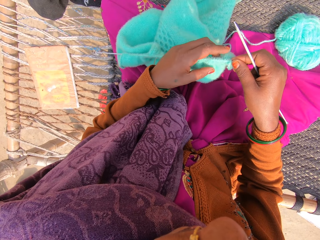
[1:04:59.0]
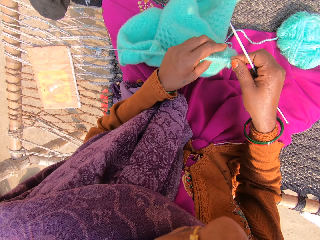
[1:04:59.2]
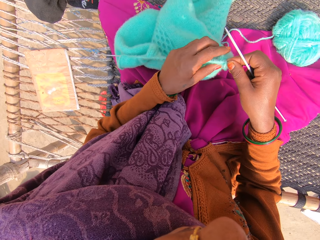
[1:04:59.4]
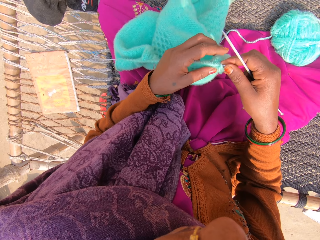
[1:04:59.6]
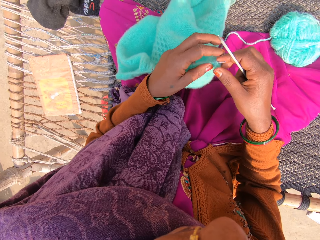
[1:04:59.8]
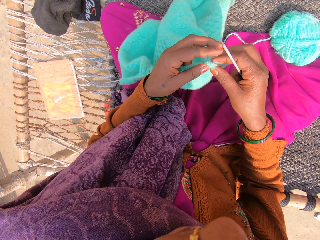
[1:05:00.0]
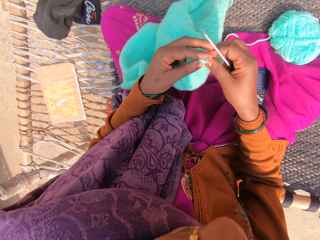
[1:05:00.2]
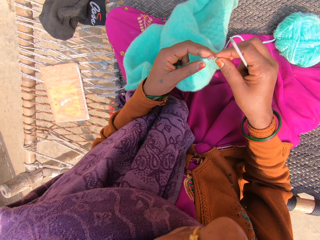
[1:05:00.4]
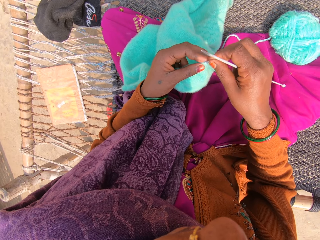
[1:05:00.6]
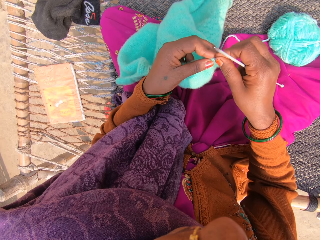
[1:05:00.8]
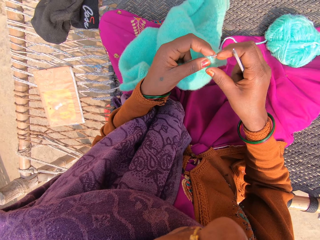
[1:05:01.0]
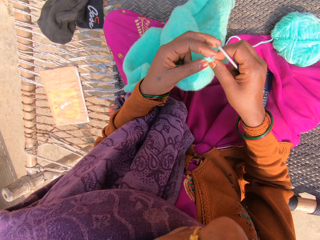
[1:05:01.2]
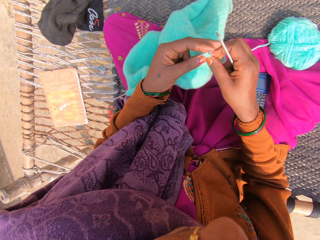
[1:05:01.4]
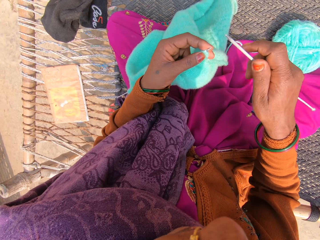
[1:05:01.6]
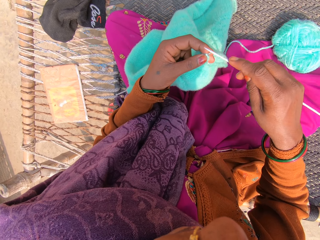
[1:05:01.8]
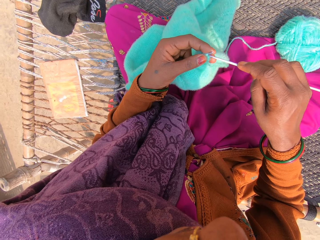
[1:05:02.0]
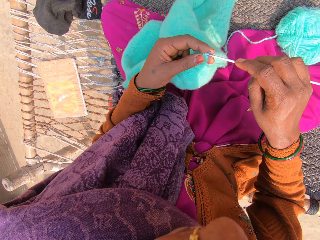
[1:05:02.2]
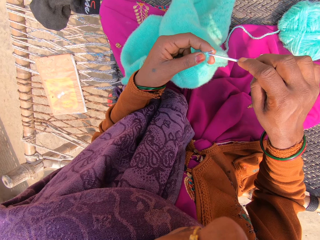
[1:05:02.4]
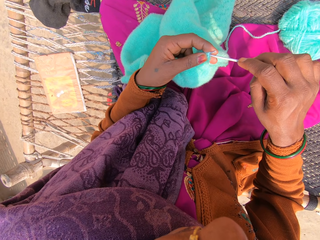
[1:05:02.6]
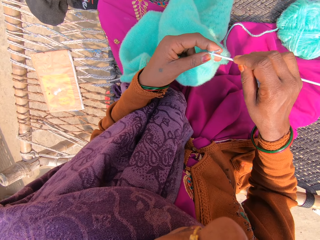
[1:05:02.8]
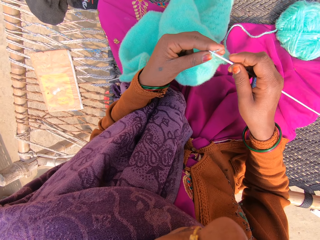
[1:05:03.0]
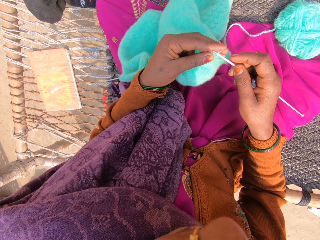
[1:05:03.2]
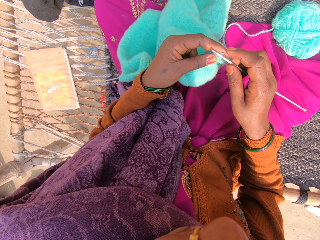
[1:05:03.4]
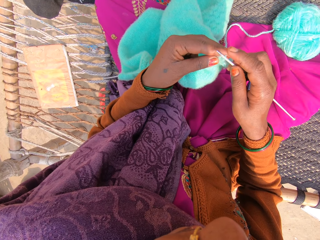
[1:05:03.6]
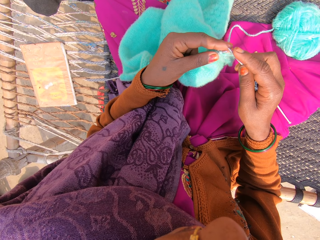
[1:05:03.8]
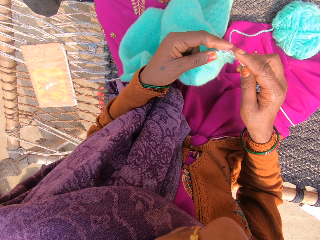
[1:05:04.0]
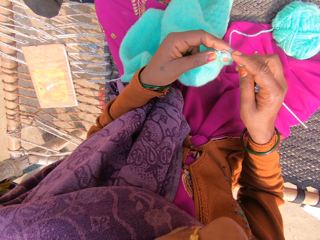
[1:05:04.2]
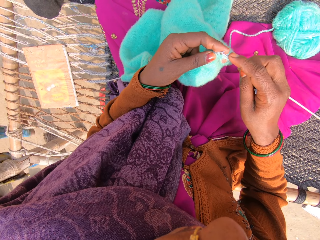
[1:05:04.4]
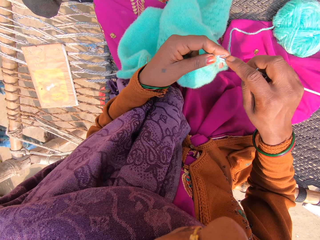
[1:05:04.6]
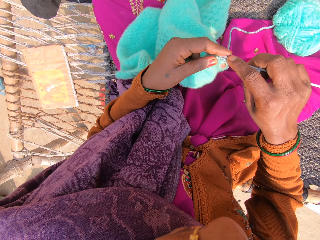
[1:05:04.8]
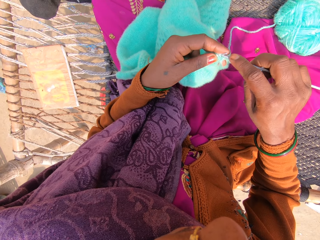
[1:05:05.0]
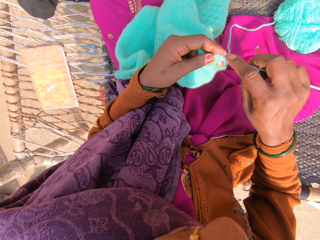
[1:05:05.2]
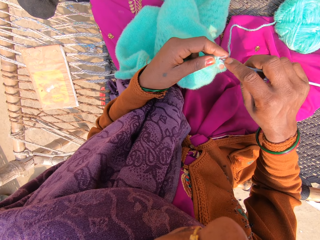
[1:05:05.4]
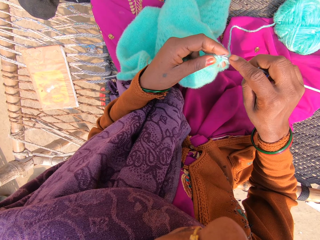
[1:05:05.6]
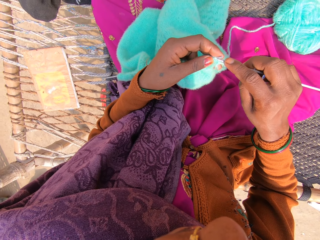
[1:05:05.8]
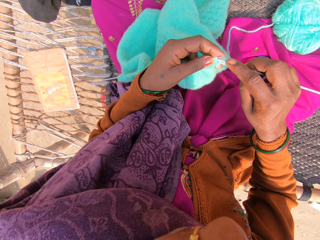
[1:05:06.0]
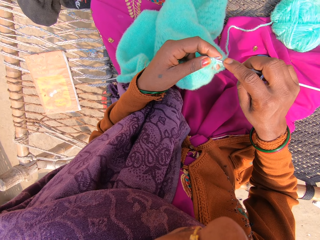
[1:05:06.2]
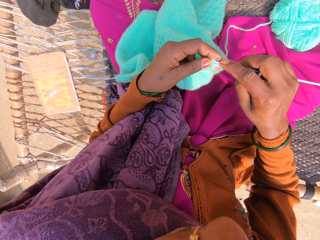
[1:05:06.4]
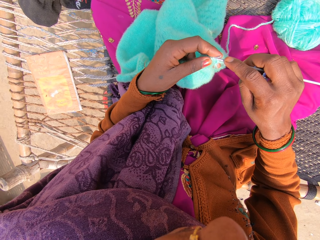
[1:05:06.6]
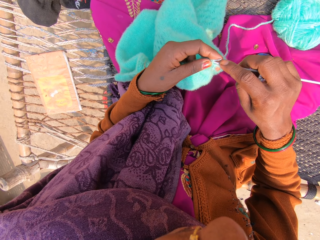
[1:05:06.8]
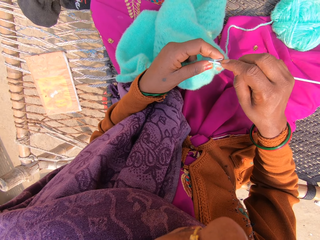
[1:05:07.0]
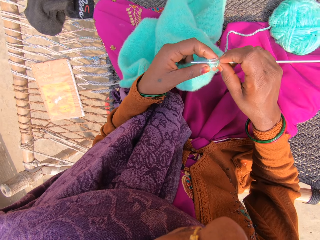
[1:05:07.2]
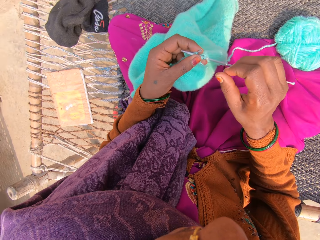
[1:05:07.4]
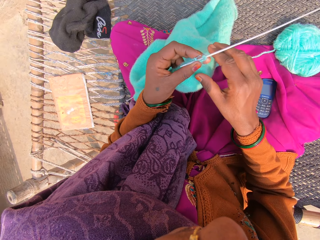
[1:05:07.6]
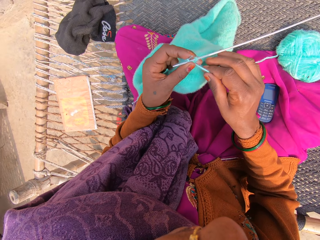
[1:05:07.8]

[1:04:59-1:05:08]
The camera wearer knits the shawl with the knitting needles and the yarn.

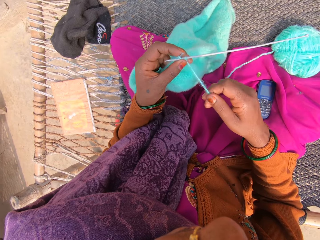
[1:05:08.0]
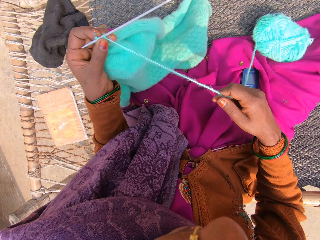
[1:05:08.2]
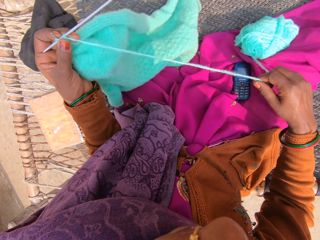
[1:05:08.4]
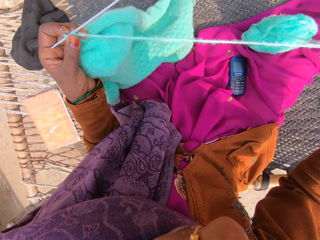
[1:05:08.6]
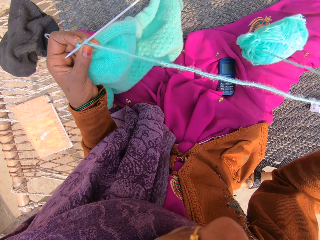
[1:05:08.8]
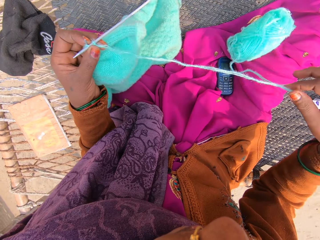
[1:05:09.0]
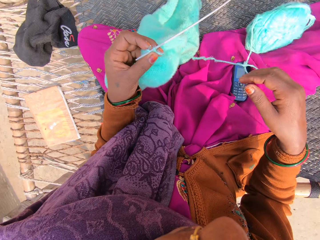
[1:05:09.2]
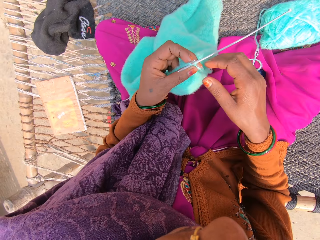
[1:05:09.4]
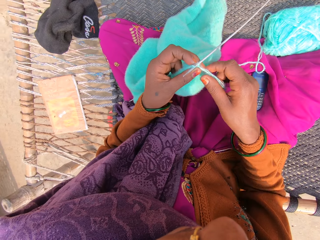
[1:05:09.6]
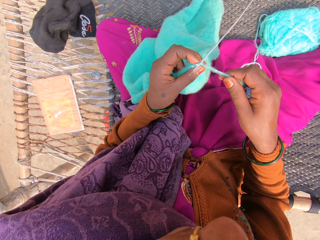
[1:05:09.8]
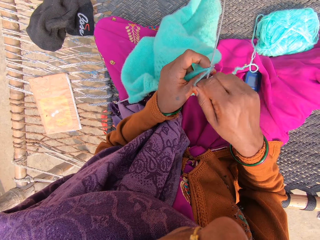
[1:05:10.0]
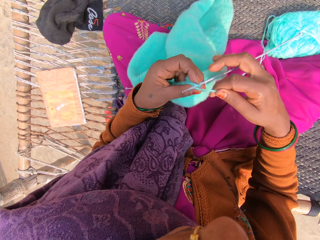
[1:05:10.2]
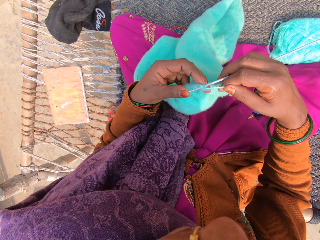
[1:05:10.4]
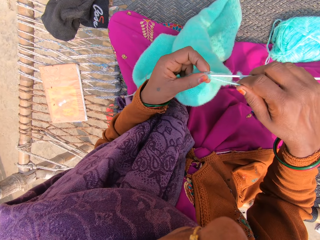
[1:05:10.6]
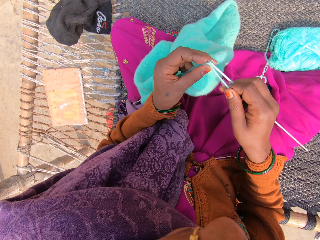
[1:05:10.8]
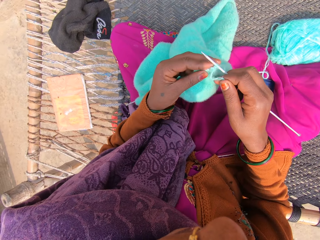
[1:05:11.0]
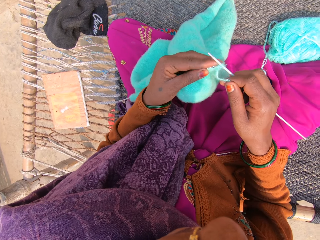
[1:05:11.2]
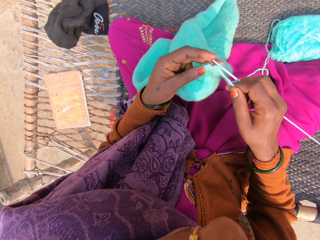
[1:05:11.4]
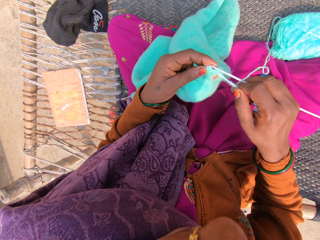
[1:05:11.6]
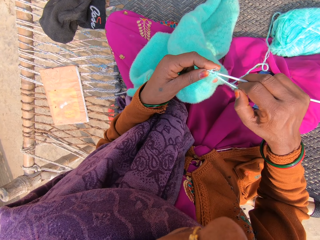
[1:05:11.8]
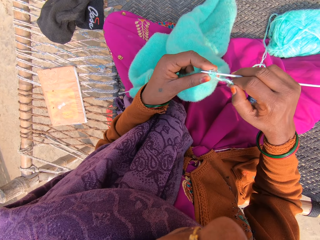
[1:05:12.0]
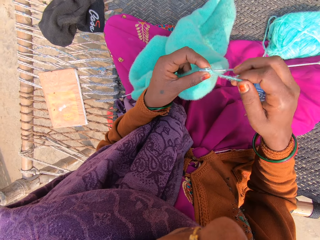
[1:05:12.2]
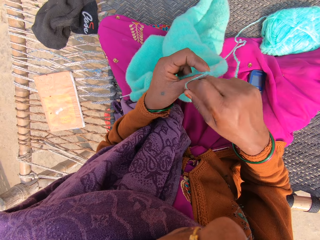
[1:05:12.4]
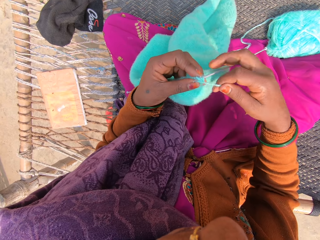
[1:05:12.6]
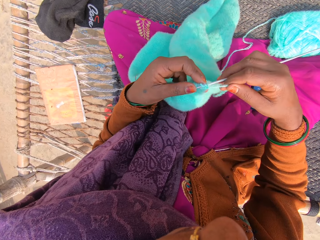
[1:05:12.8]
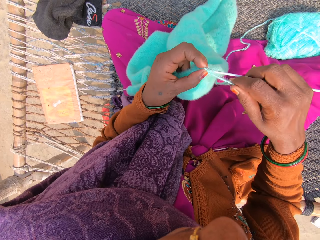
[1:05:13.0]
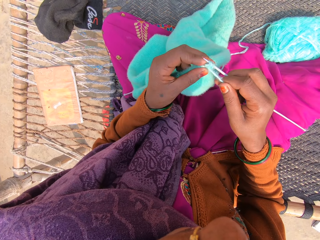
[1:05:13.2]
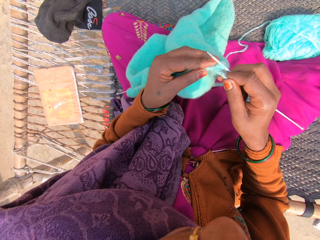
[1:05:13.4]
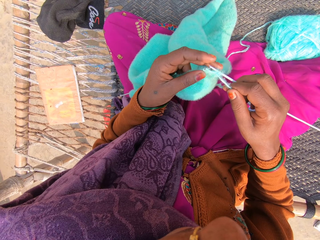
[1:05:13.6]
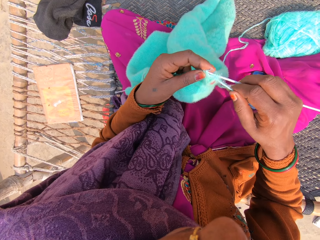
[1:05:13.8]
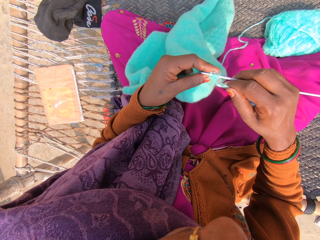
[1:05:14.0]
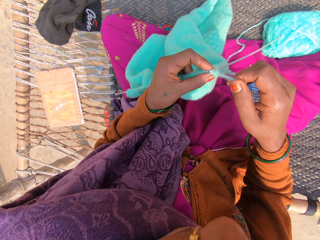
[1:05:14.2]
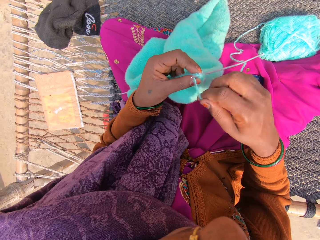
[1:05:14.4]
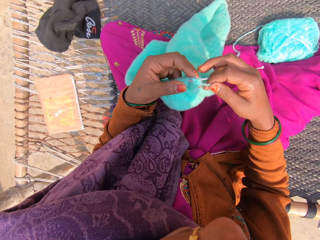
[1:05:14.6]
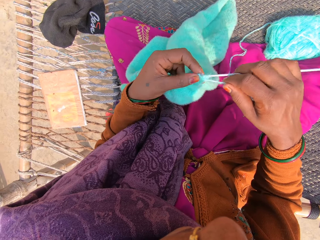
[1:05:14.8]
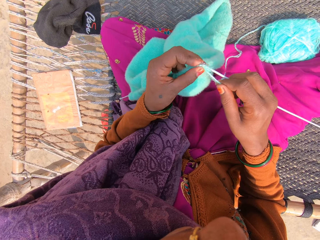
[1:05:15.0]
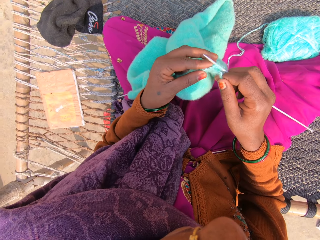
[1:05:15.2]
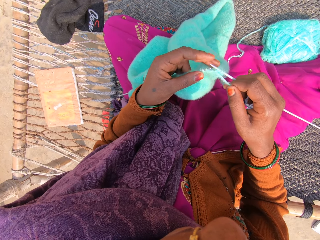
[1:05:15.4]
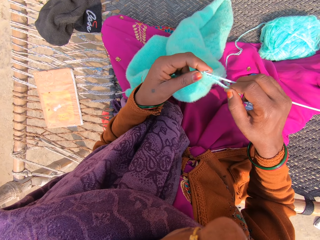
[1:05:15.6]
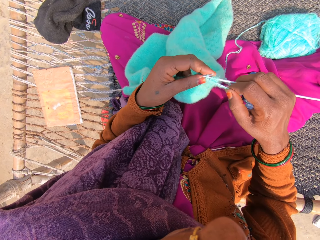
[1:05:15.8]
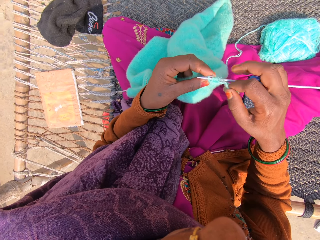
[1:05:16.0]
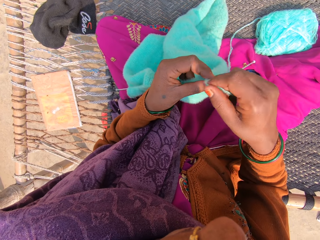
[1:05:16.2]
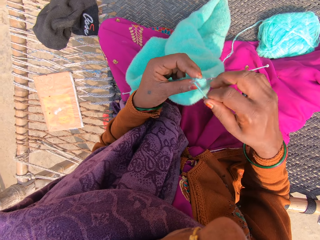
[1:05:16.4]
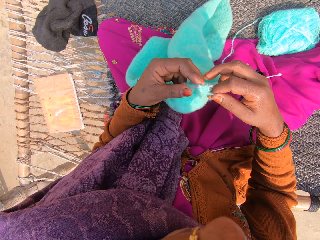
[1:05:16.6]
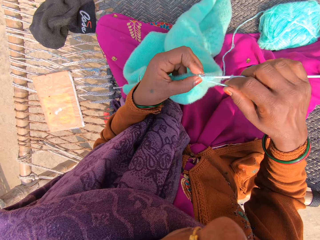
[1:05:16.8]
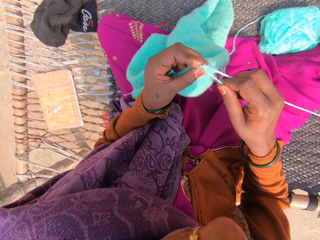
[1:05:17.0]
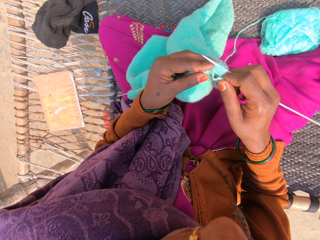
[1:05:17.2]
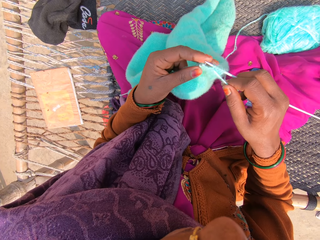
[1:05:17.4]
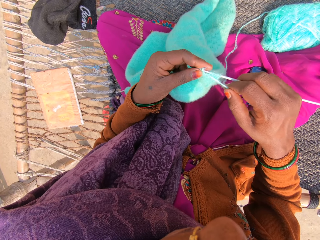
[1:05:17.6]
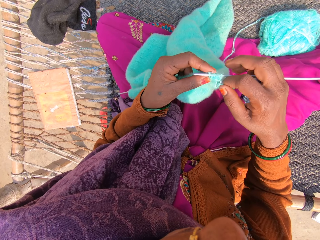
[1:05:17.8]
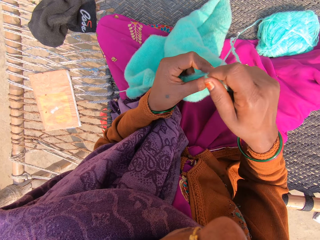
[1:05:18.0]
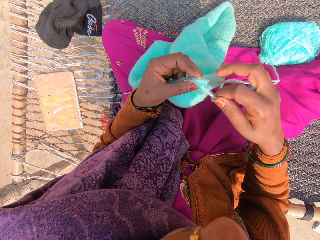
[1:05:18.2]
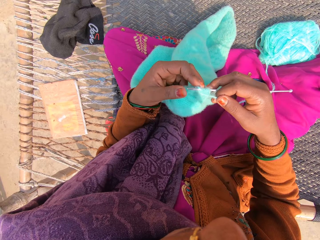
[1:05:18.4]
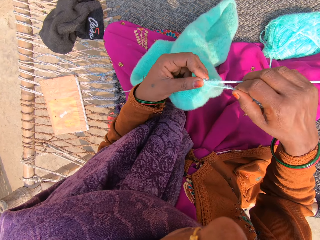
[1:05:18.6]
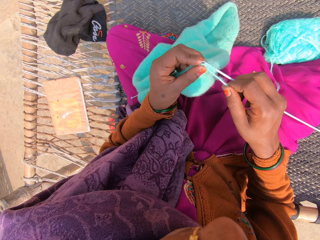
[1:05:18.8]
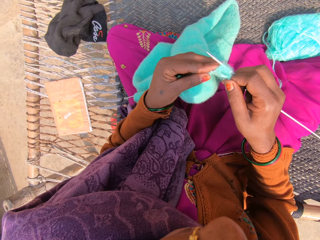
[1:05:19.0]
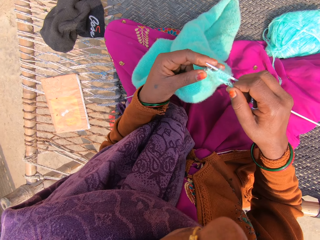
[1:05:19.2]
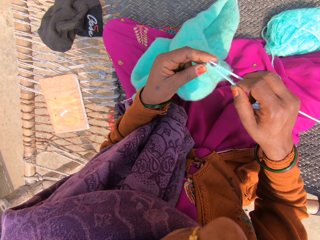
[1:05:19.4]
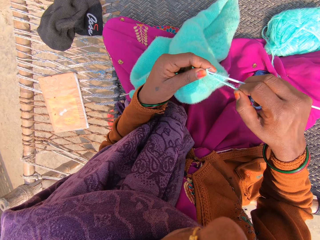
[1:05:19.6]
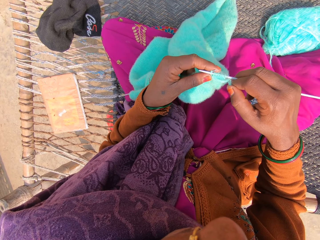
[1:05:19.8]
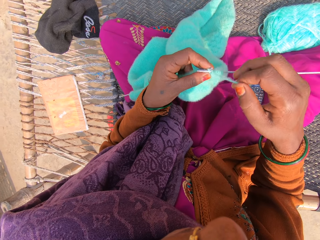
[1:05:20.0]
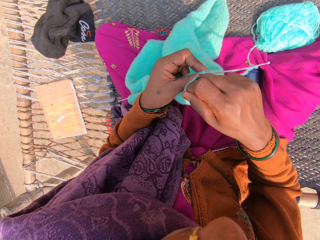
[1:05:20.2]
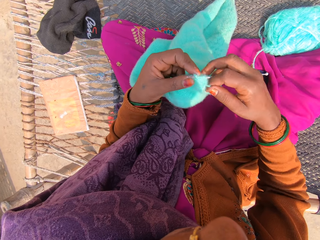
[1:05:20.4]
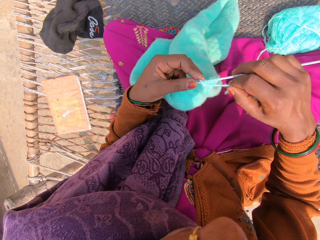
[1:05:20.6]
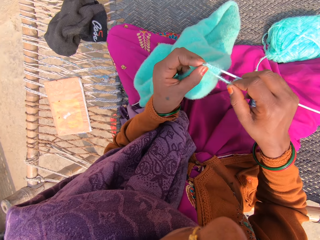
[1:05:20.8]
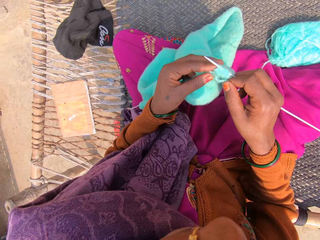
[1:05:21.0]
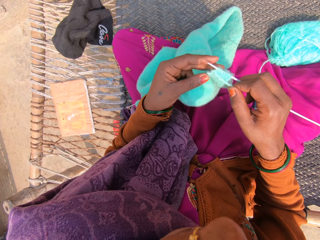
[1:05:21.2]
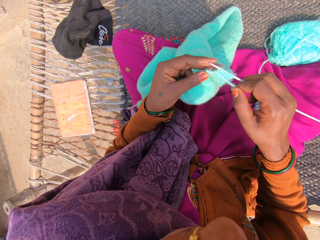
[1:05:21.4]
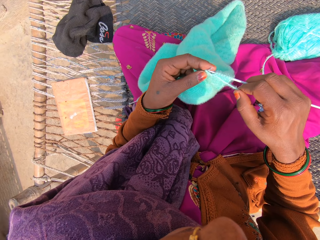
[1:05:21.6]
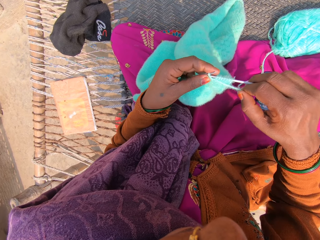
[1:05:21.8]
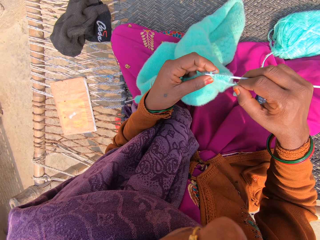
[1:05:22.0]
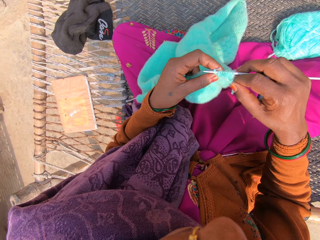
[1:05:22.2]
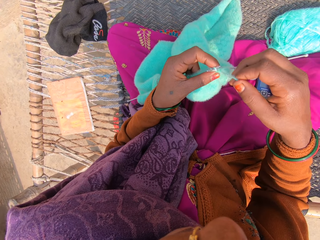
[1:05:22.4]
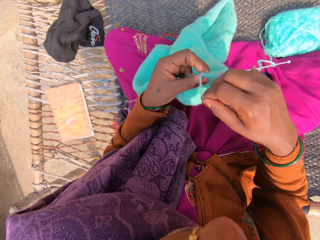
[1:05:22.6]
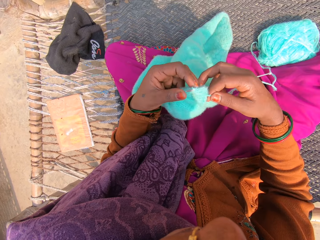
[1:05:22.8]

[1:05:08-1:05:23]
The camera wearer stretches the yarn with her right hand. She knits the shawl with the knitting needles and the yarn. She puts knitting thread over the knitting needle. She knits a garment using the knitting needles. She puts the knitting thread over the knitting needle. She knits the garment using the knitting needles. She puts the knitting thread over the knitting needle. She knits the garment using the knitting needles. She puts the knitting thread over the knitting needle. She knits the garment using the knitting needles. She puts the knitting thread over the knitting needle. She knits the garment using the knitting needles. She puts the knitting thread over the knitting needle.
